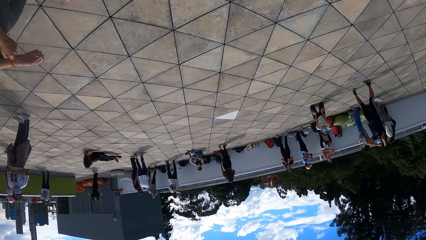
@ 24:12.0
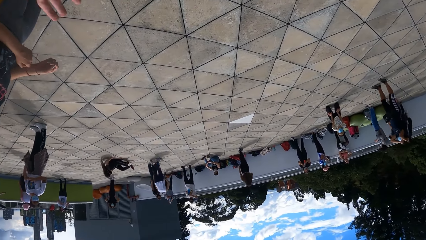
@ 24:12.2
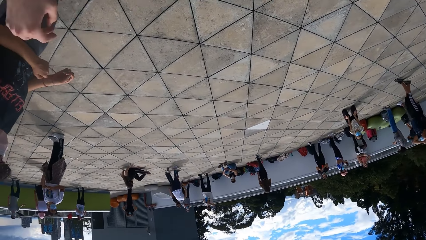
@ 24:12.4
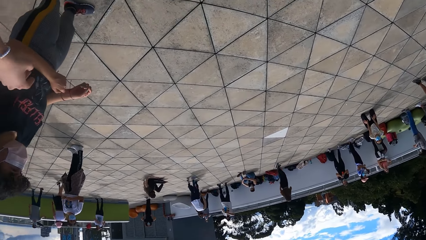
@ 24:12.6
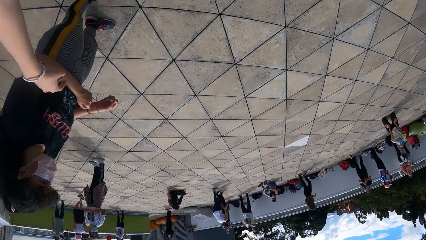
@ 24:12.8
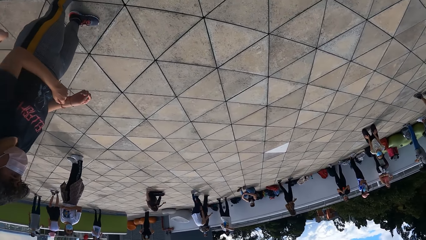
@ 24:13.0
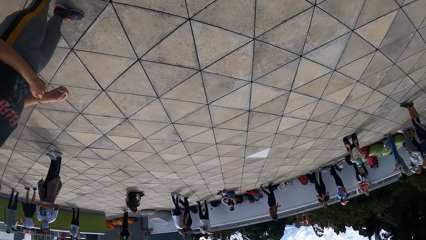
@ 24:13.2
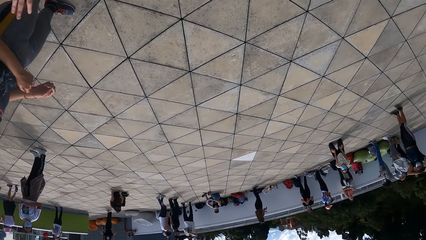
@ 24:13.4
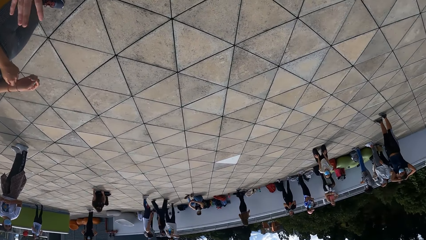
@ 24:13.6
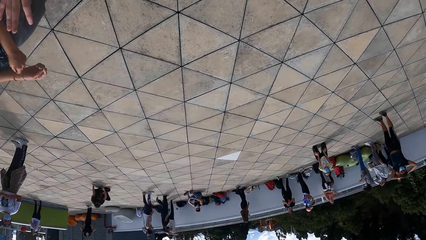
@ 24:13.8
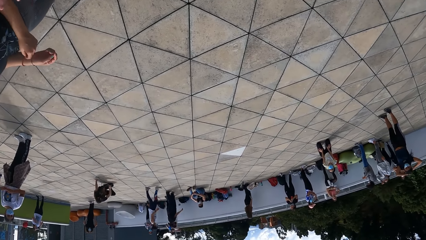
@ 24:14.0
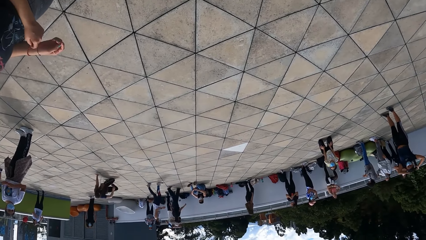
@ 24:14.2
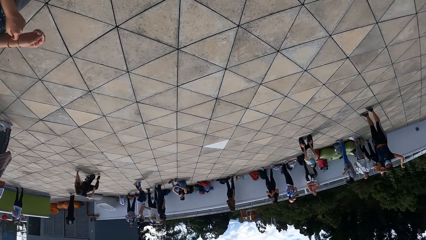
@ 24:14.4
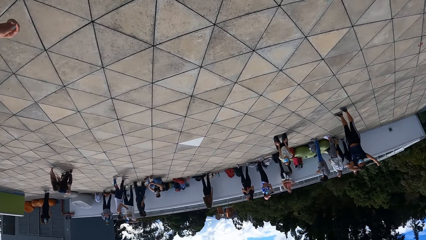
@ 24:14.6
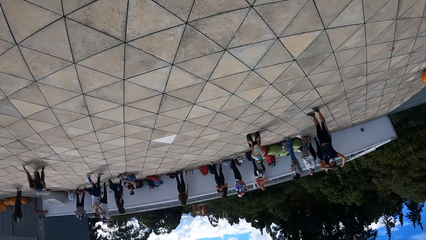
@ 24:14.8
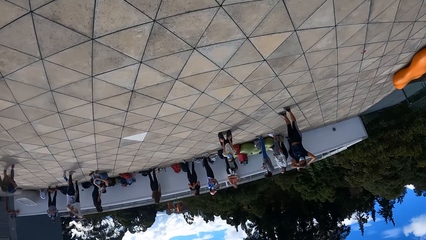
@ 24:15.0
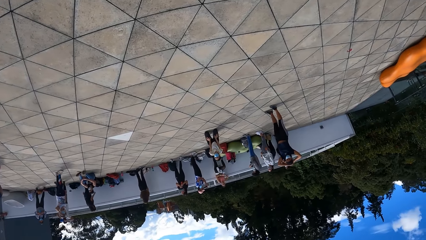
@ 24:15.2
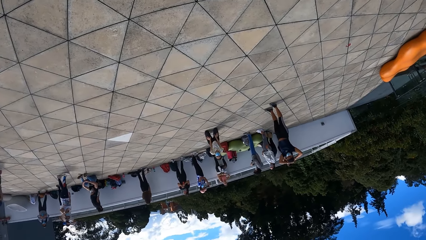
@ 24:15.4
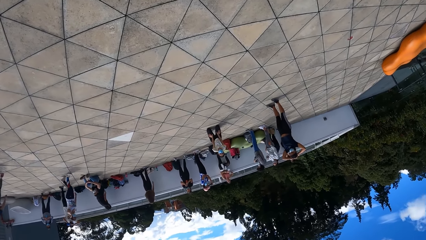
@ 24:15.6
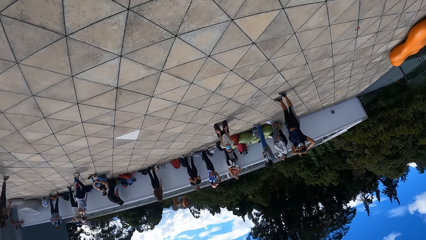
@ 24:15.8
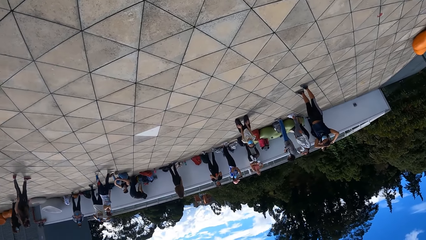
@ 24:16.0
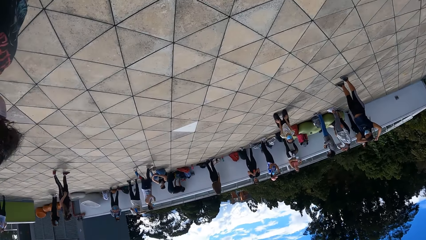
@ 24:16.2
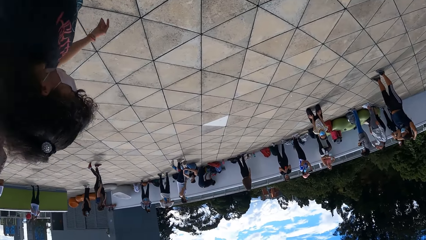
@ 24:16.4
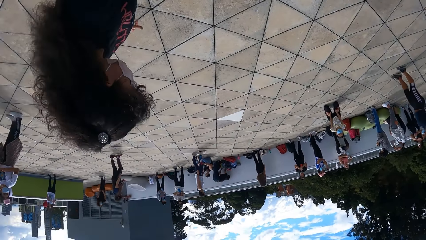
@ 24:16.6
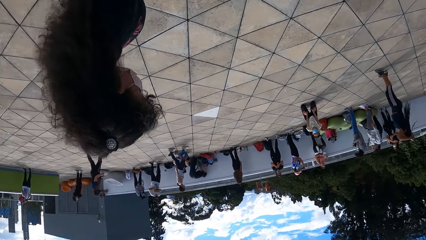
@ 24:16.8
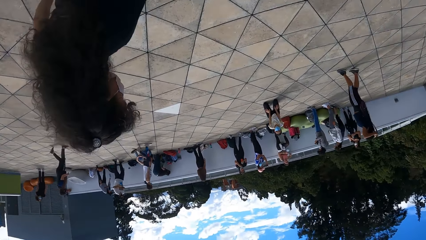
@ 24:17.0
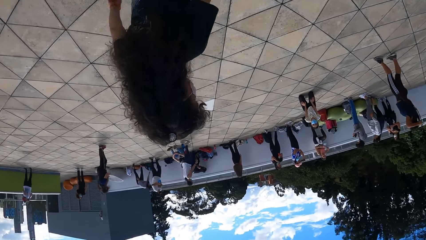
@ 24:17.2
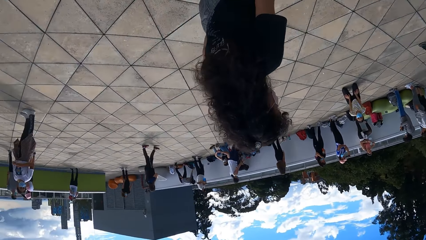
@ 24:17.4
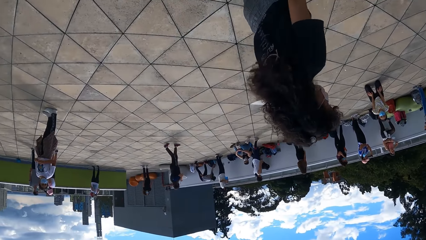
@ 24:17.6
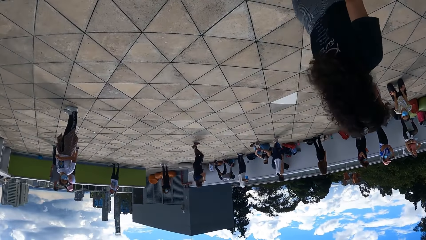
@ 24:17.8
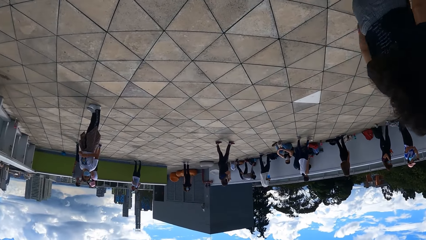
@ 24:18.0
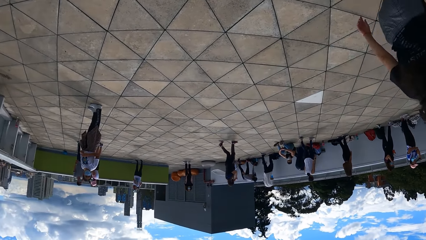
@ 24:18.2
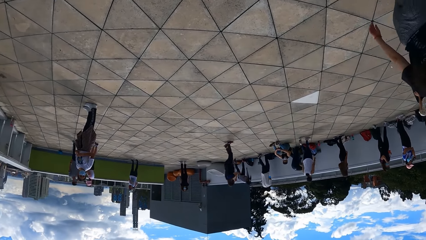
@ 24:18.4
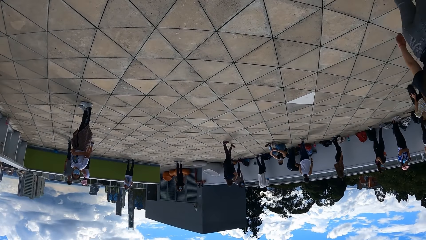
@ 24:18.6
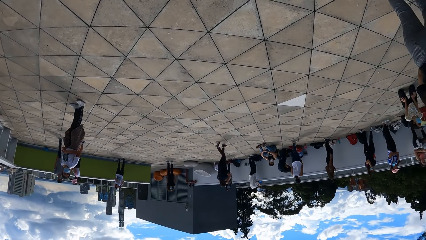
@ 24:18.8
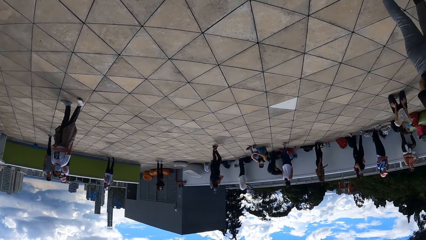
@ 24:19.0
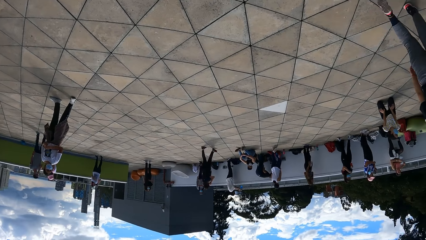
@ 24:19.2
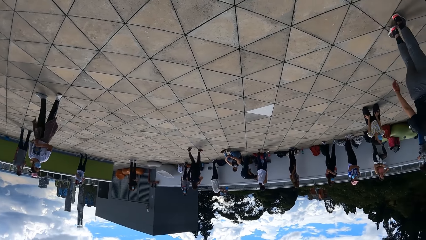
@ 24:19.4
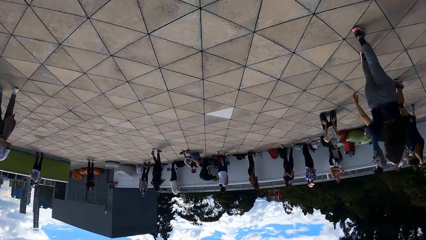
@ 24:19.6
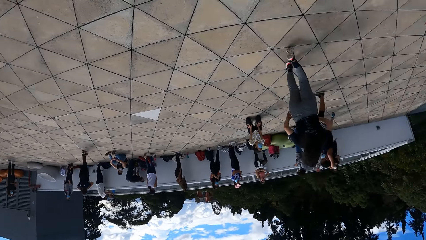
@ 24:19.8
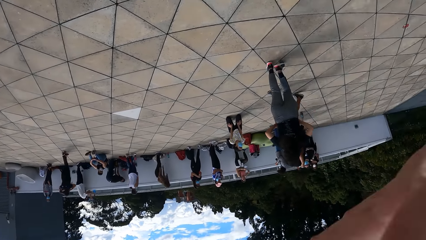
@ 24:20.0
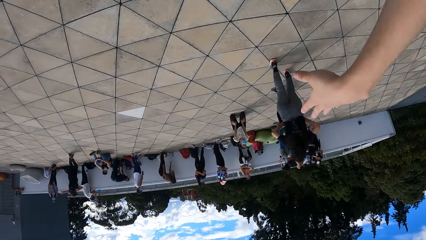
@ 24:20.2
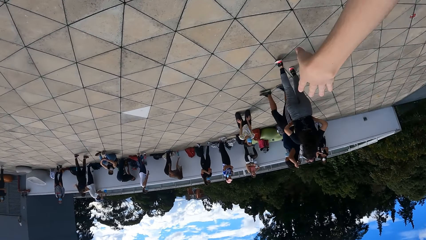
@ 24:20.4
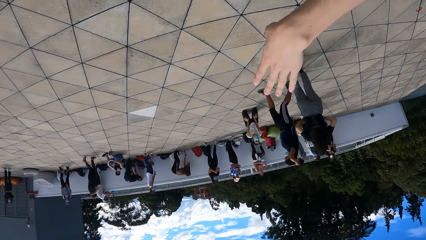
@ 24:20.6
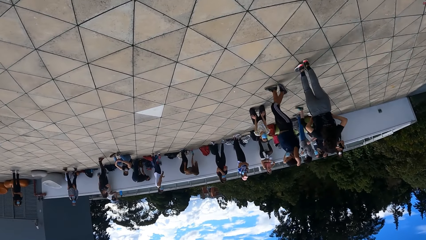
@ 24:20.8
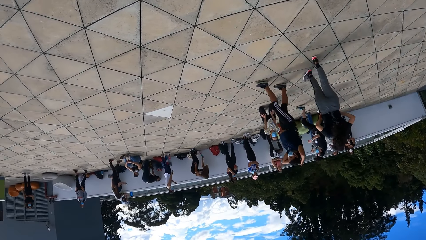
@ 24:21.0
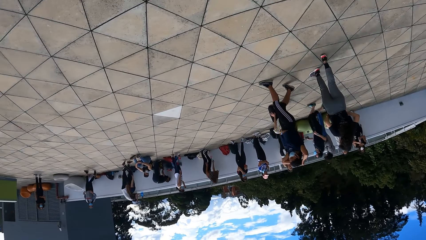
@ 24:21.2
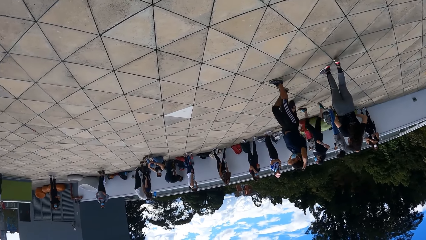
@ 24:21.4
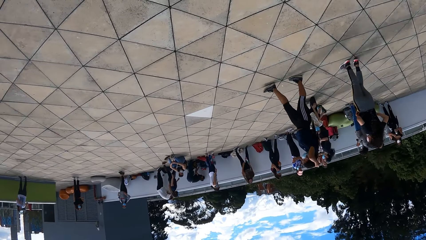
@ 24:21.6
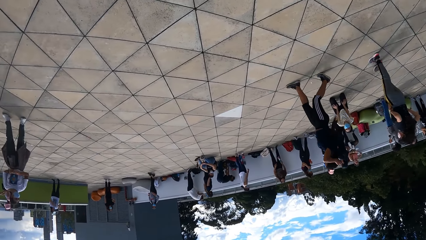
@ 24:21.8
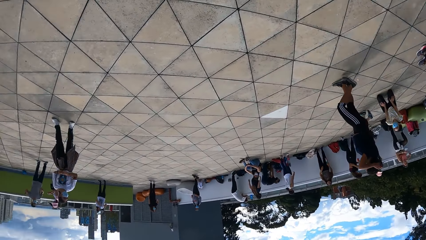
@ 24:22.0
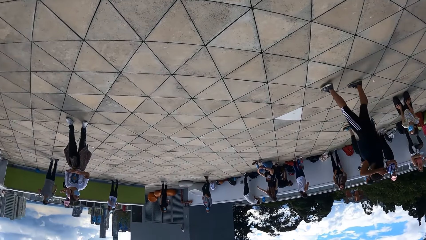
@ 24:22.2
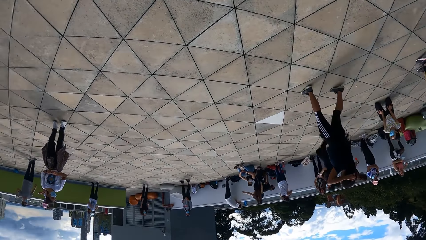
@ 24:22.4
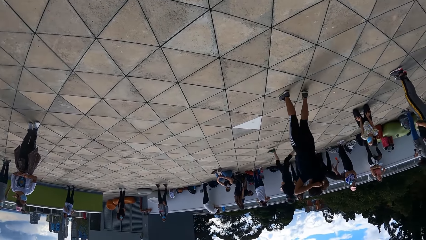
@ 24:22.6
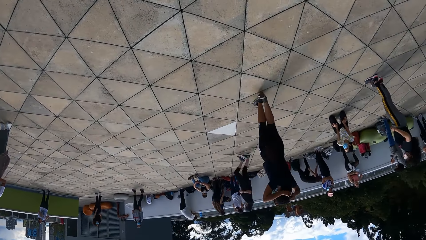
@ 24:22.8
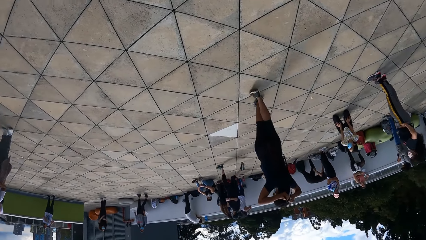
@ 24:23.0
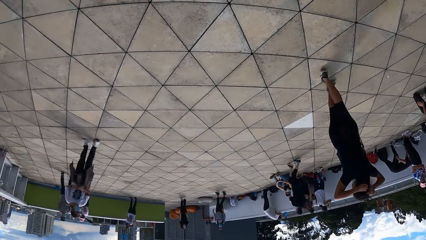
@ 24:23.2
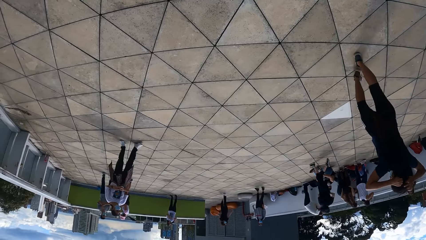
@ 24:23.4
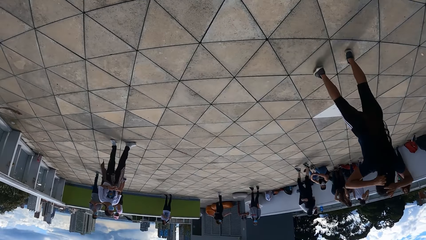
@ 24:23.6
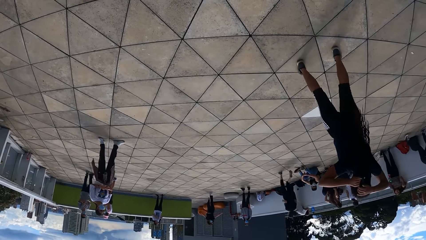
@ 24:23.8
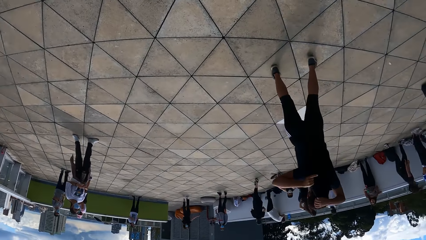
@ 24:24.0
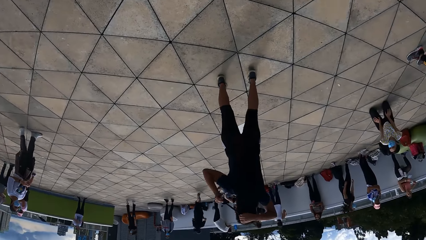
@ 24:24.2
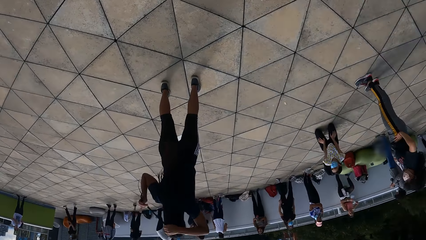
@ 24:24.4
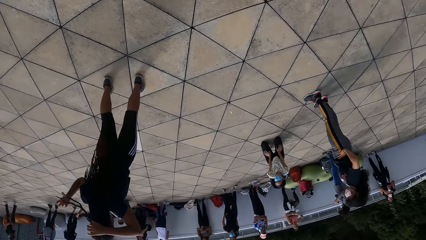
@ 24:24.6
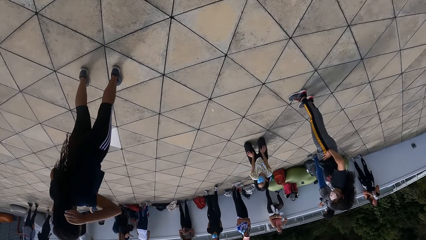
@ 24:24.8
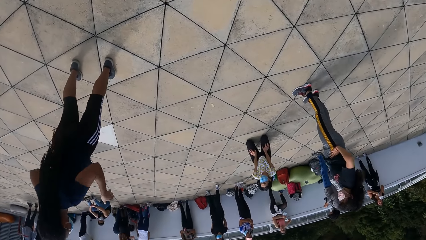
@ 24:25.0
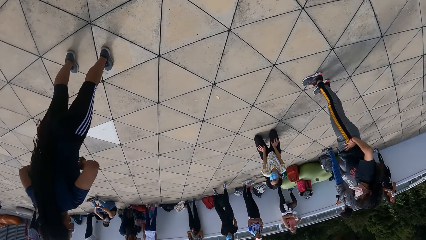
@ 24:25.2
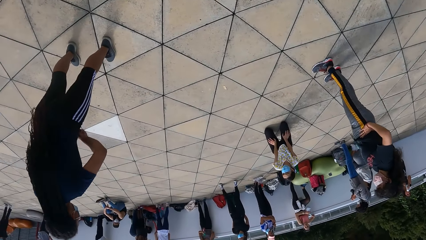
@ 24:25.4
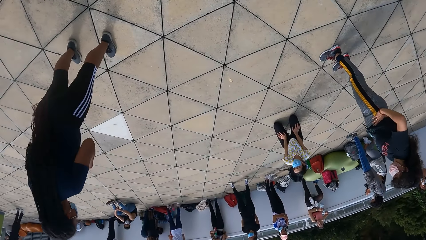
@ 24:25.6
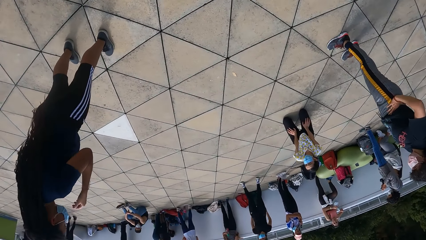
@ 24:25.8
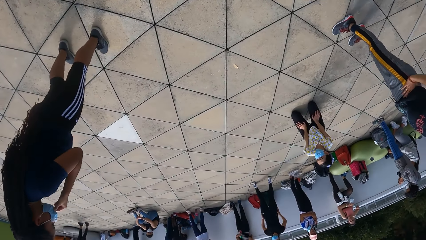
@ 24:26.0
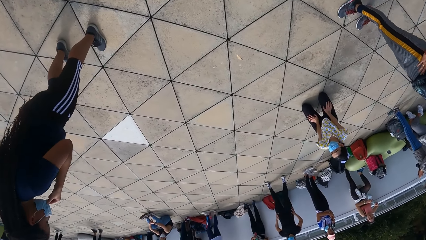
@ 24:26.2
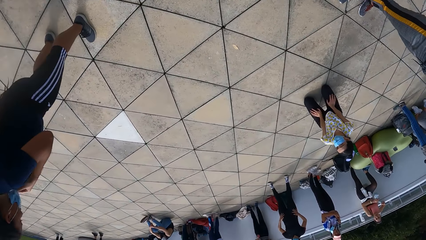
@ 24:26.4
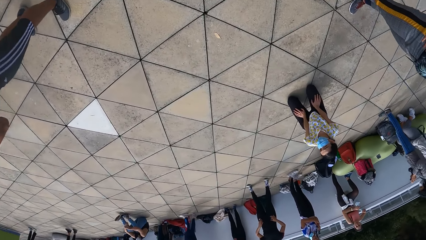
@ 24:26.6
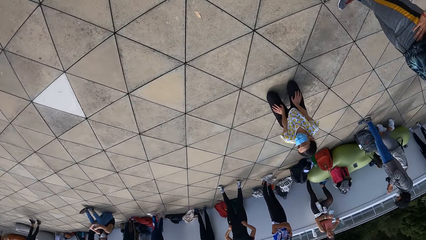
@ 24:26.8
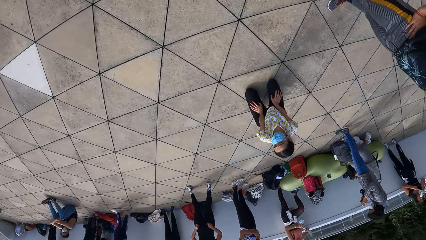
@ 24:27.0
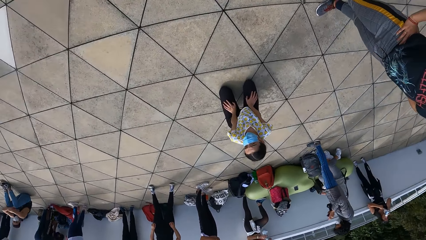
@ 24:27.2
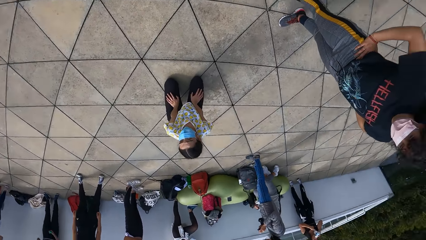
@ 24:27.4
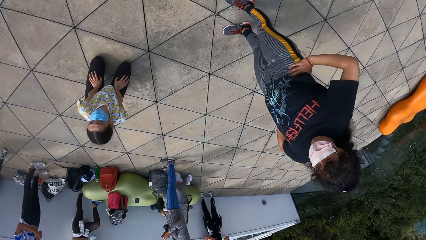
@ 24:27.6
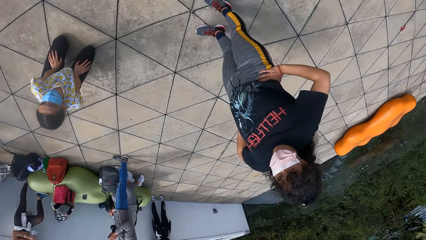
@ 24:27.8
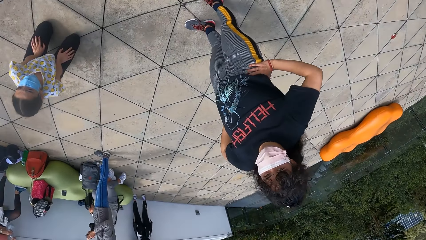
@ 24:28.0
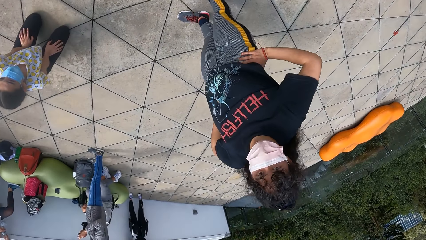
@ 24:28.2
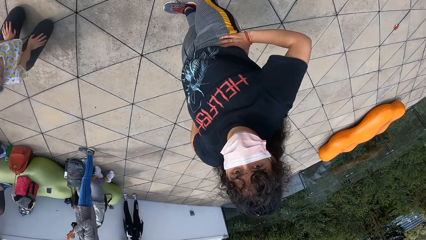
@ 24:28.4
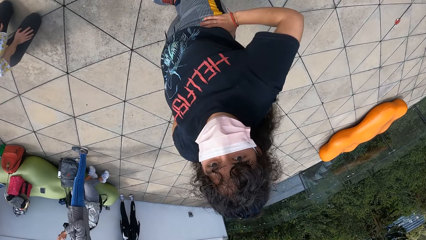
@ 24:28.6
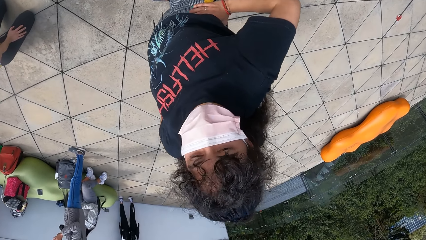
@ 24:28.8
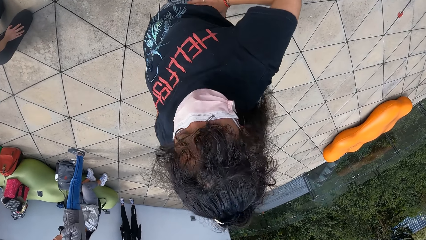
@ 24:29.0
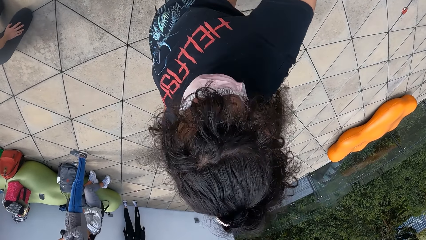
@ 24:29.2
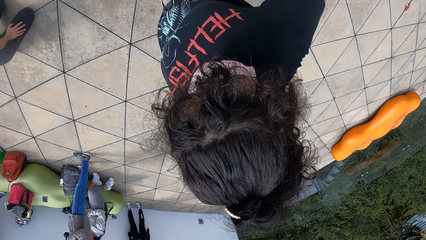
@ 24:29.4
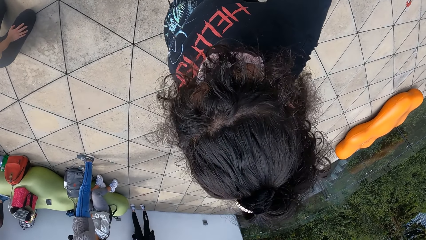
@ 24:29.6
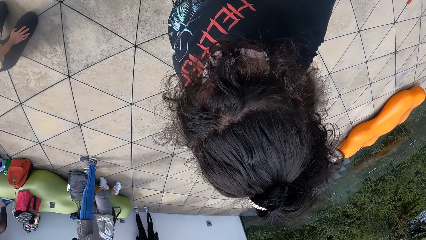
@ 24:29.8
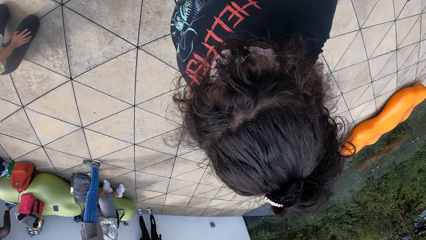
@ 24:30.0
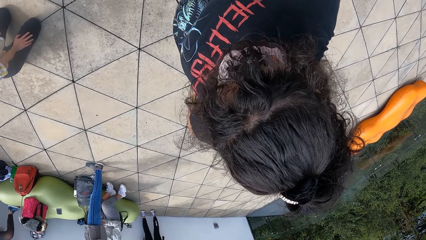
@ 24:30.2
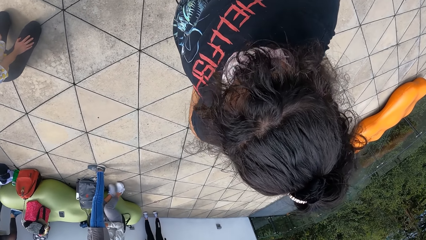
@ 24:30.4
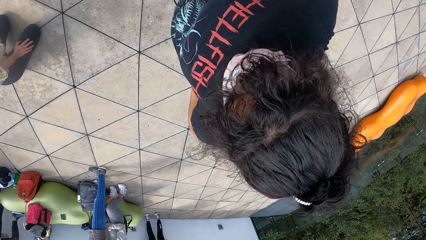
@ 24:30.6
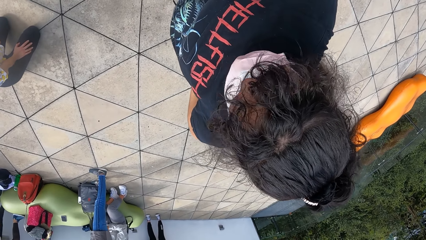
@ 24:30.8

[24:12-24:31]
The camera wearer moves a hand. They move a hand again. They look around. A person moves around. The camera wearer moves a hand. They look around, walk on the floor and interact with the person.
